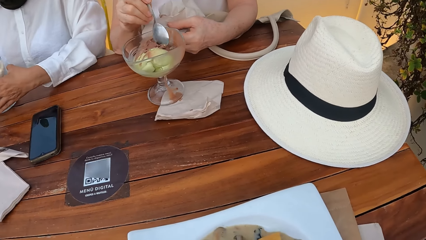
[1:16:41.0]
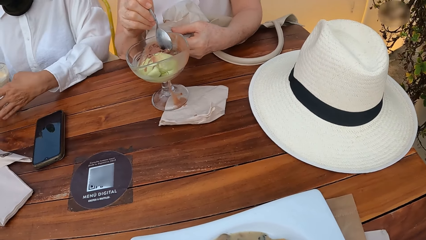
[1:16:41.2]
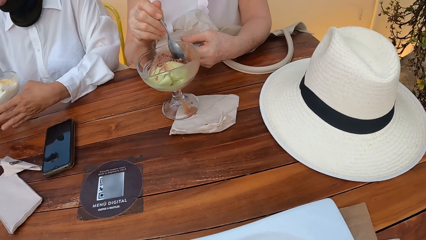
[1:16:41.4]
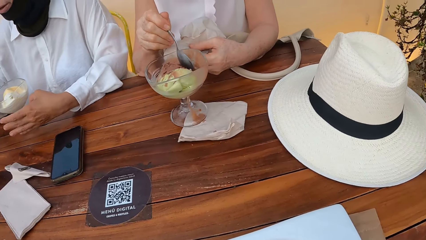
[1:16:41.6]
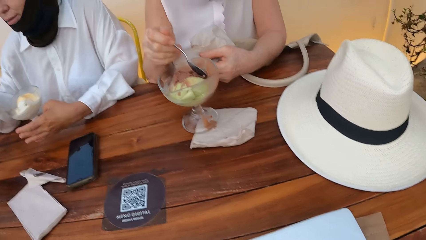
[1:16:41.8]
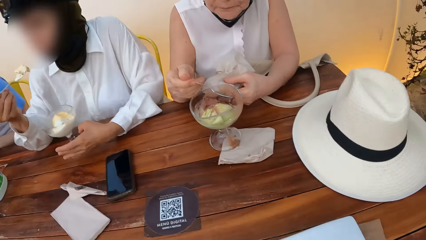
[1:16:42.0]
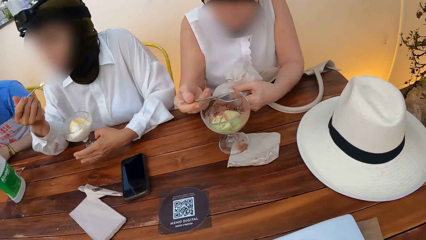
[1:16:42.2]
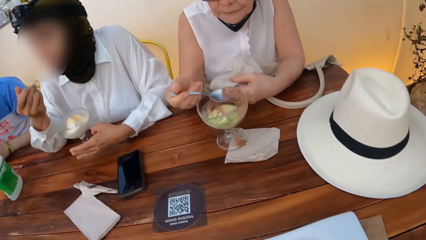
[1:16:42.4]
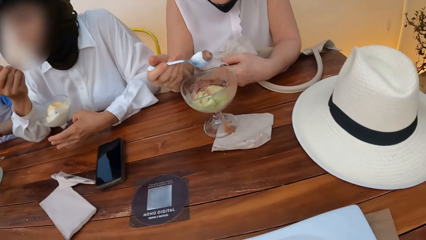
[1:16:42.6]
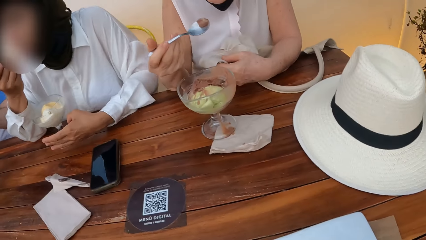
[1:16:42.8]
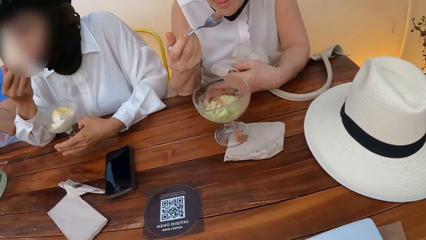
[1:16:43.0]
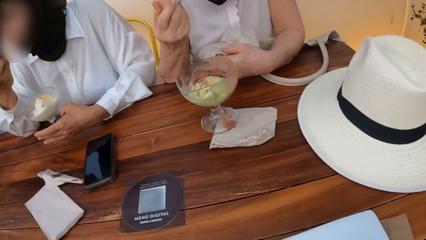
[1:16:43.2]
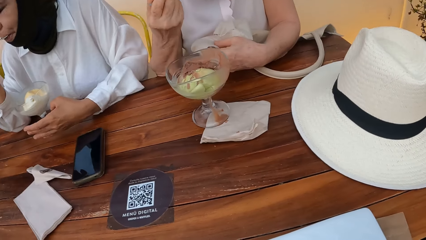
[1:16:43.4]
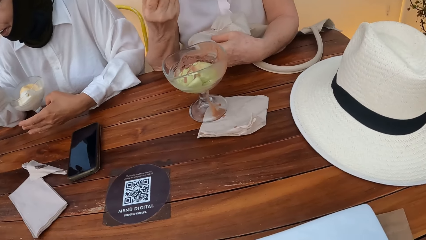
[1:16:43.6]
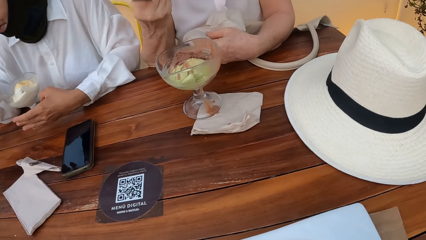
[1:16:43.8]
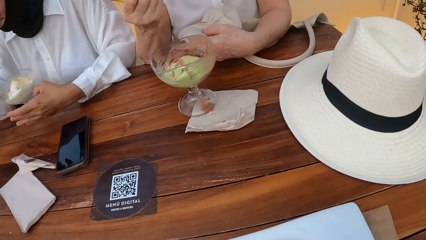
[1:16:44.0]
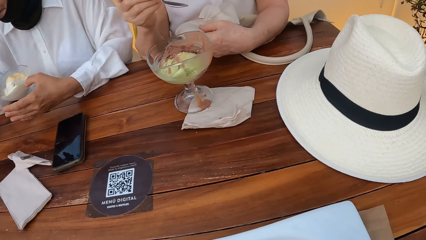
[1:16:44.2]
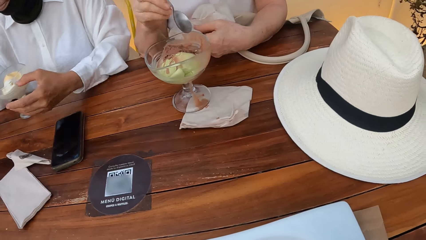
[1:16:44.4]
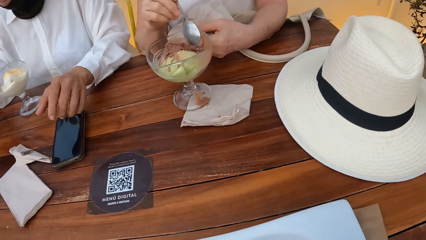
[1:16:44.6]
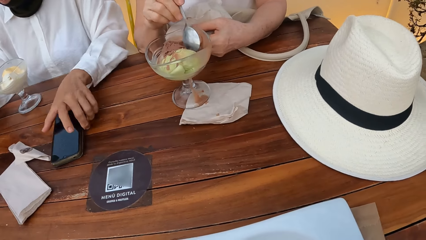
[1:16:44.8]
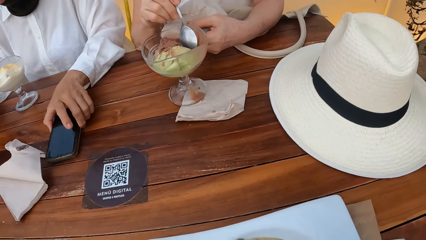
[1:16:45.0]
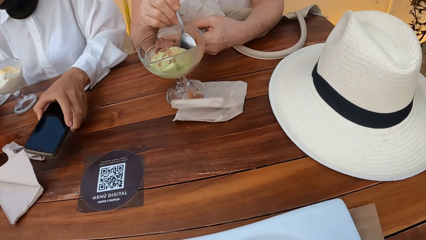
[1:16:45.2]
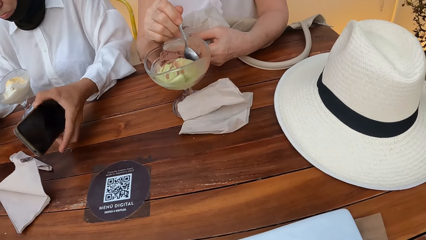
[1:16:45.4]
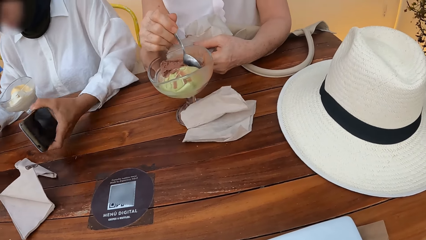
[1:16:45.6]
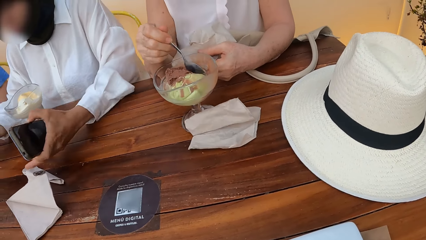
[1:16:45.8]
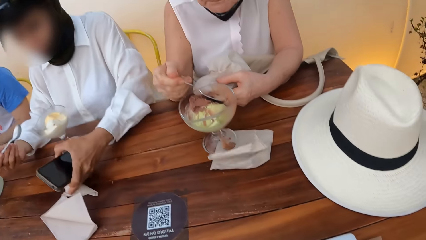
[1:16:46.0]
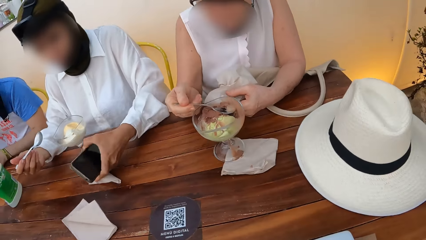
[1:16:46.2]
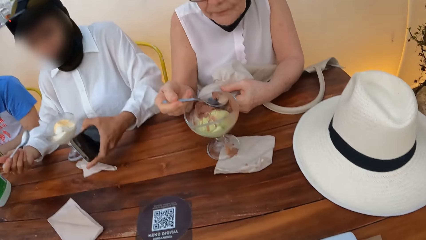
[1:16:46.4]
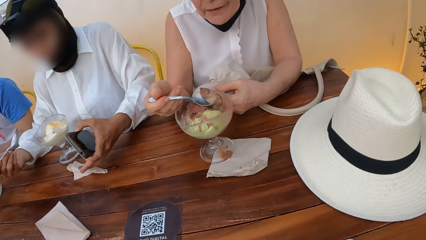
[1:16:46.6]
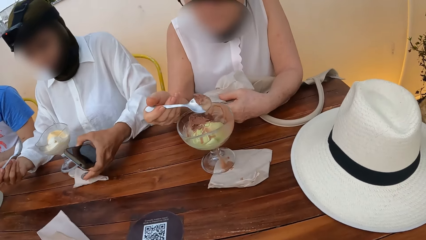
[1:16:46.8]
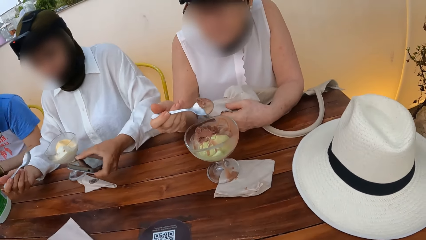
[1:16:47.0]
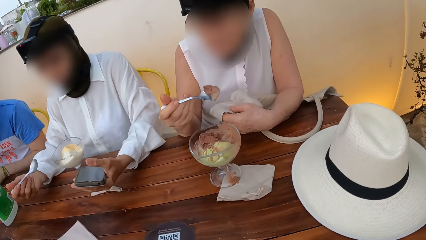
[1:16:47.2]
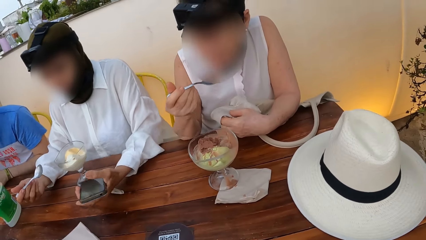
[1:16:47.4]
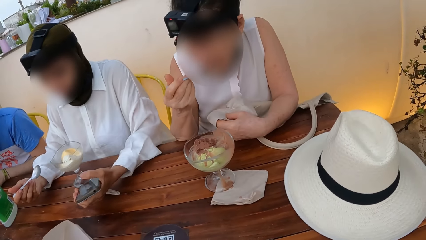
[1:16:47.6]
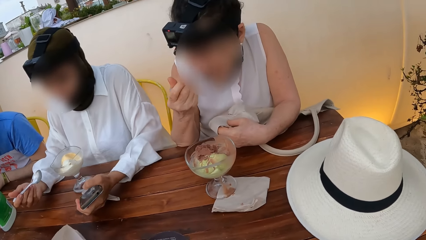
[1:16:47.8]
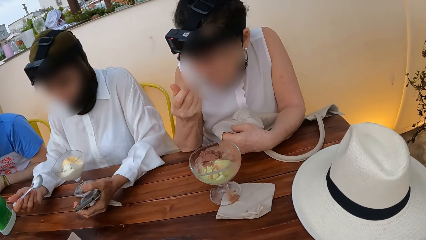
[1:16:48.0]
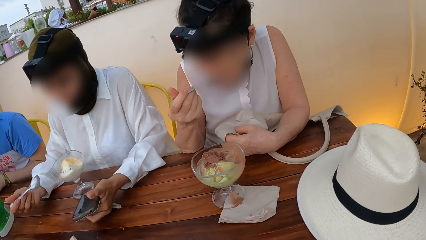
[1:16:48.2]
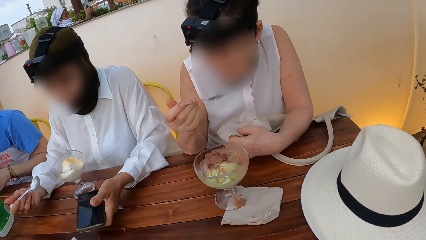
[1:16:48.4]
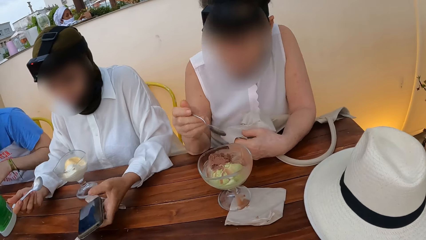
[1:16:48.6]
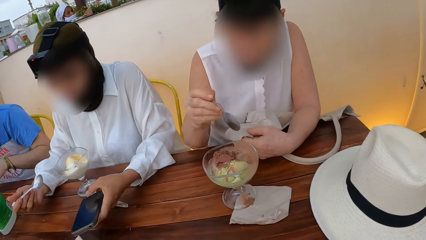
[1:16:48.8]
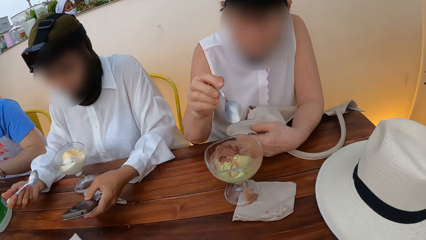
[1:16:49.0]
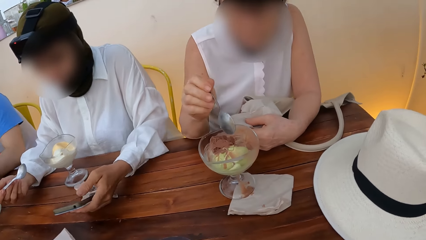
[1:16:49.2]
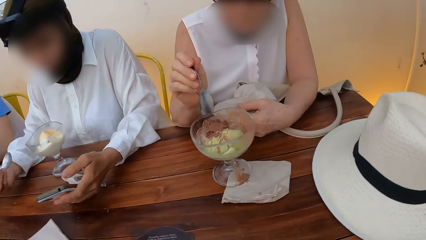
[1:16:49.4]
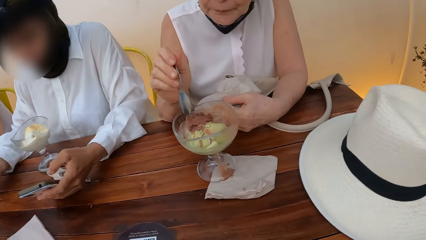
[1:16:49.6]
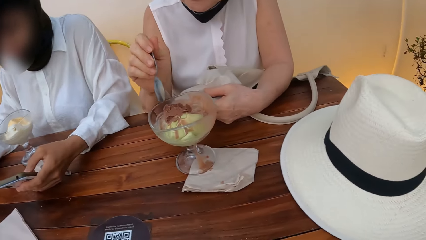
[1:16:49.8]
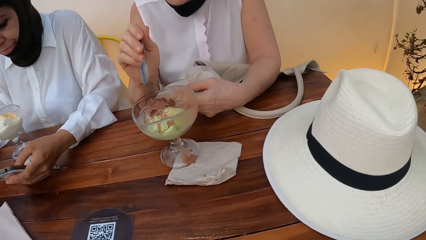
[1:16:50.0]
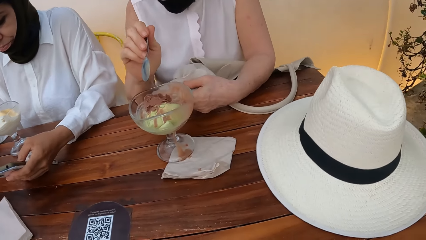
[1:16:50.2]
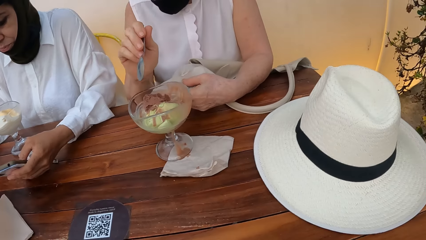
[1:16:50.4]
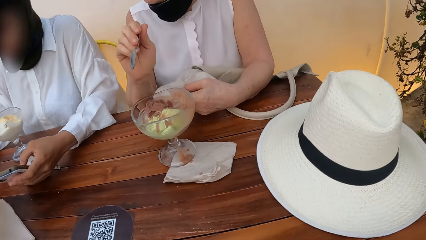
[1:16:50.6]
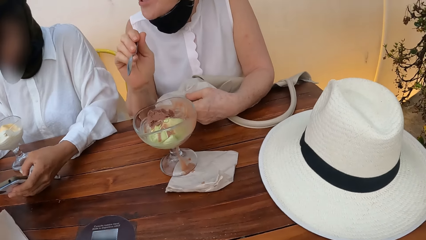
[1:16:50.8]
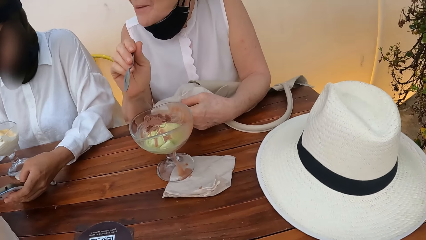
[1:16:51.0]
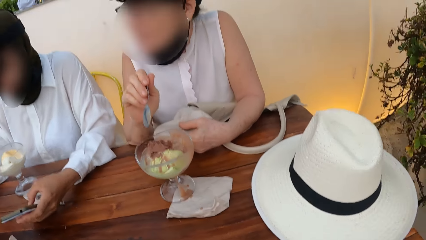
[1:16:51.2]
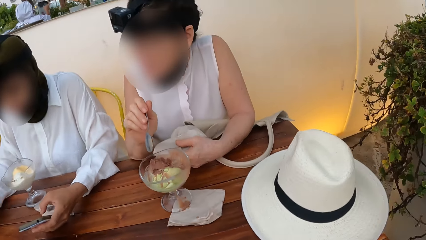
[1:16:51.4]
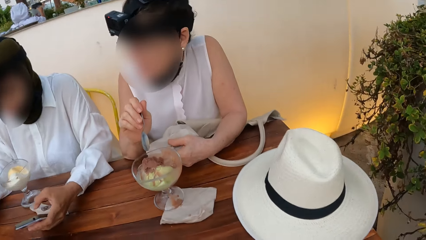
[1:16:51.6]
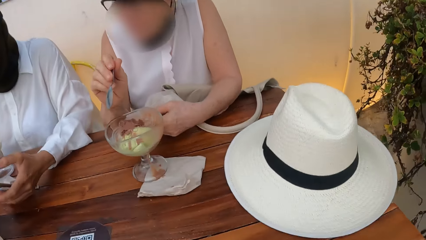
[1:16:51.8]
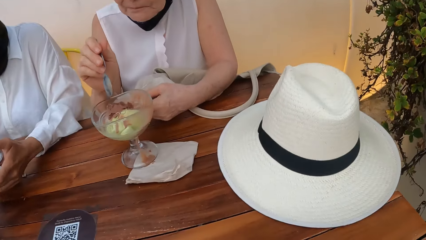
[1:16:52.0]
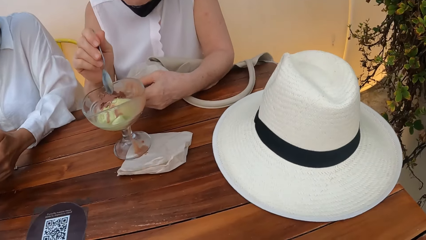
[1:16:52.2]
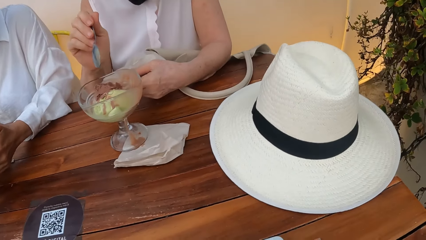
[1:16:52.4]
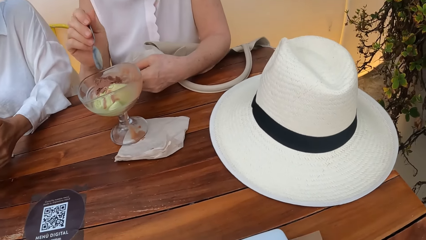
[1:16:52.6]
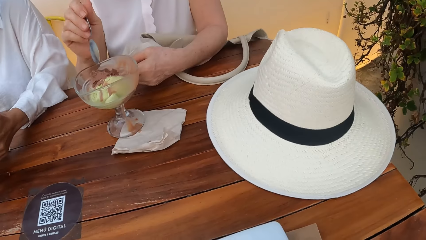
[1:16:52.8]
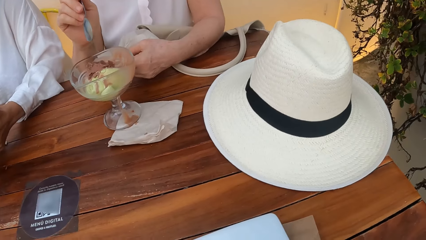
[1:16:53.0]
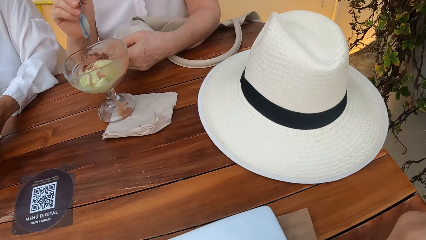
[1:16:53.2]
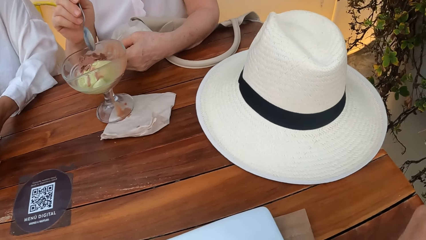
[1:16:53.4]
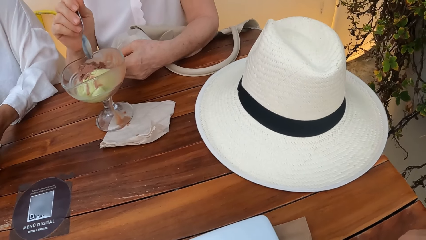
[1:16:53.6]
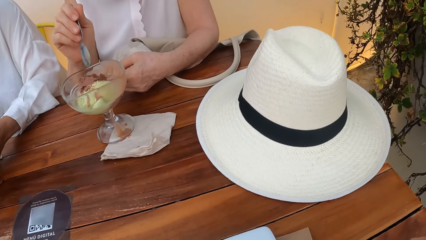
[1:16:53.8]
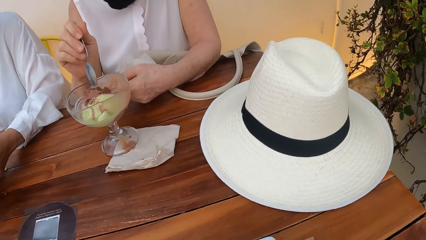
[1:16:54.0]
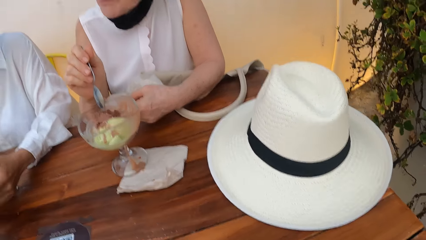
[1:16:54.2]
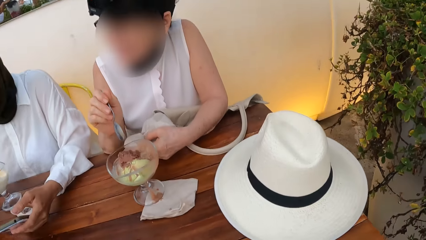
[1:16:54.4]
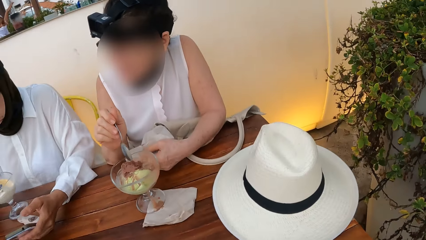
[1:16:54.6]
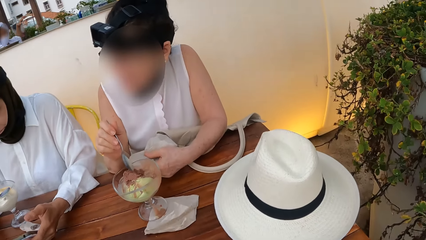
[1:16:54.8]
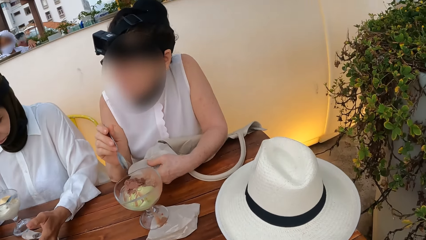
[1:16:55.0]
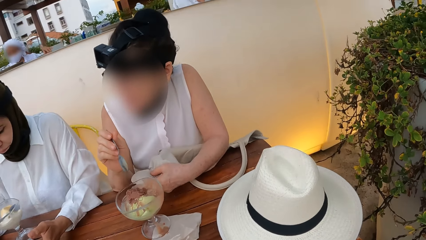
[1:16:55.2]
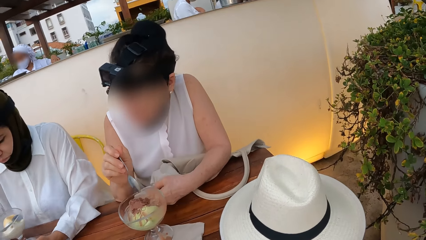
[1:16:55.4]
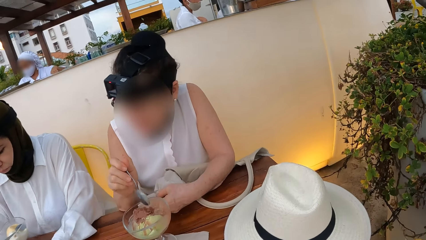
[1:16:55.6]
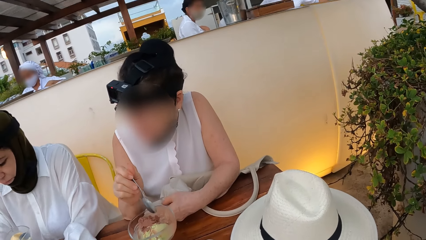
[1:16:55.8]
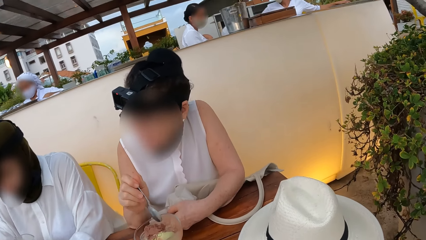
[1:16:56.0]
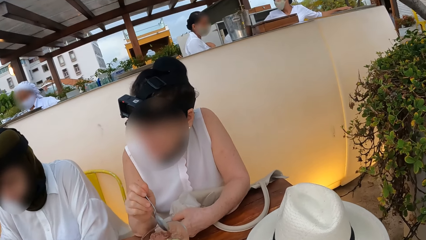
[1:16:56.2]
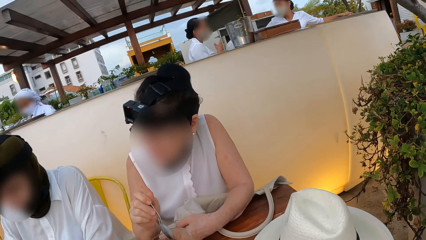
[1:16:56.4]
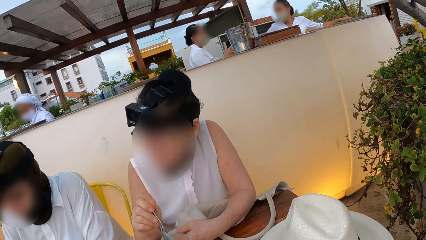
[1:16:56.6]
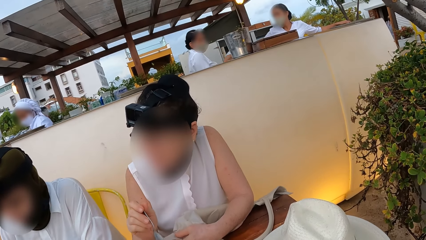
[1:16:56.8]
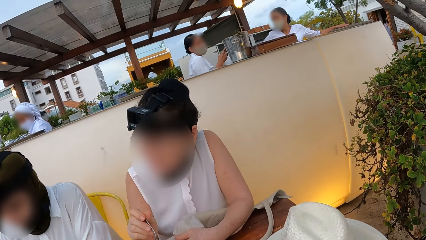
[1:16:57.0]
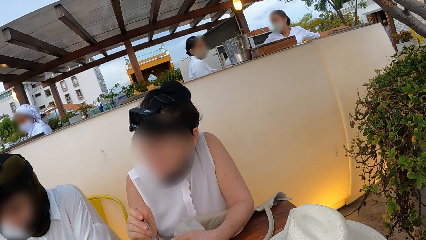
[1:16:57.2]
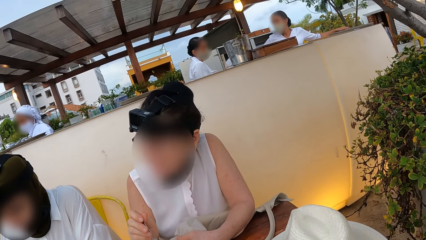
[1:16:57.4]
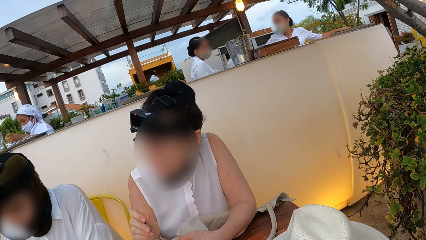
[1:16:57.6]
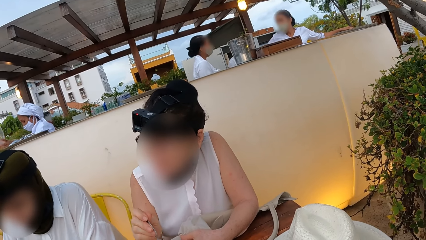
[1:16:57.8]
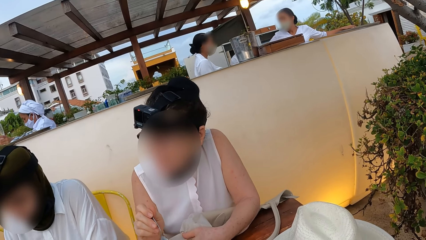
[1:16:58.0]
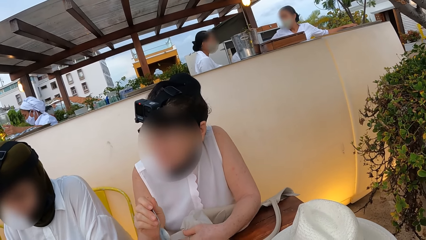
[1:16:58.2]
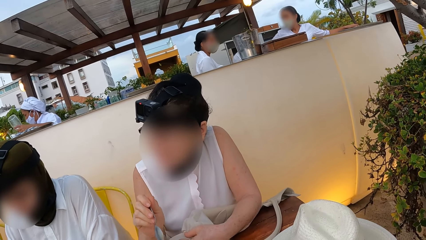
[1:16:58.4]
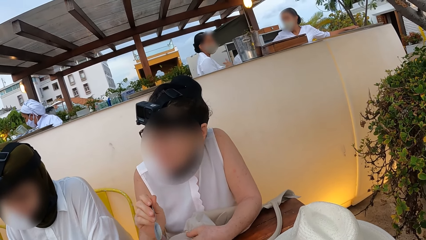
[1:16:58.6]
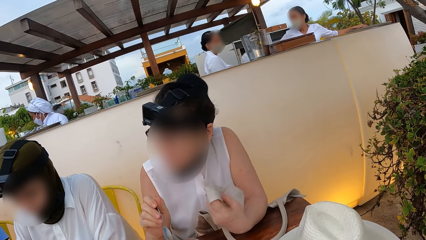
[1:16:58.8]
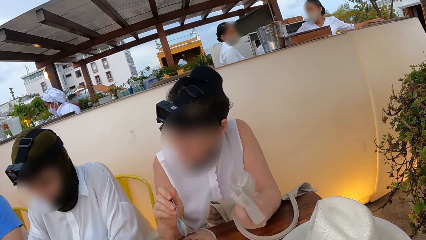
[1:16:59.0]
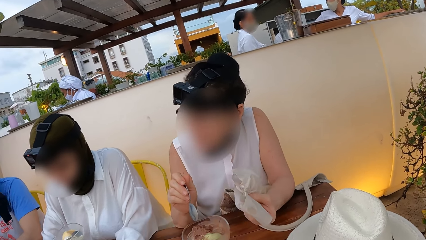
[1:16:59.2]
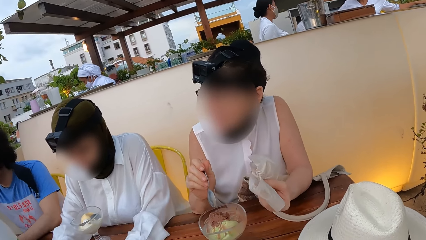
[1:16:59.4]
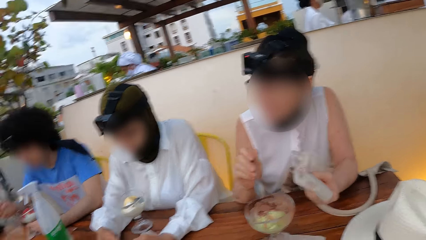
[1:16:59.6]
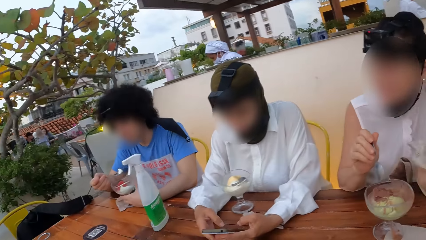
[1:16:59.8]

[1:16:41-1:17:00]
A woman scoops the food with the spoon. The woman eats the food. A lady uses a smartphone. The lady picks up the smartphone. The lady eats ice cream with a spoon. The lady talks.
